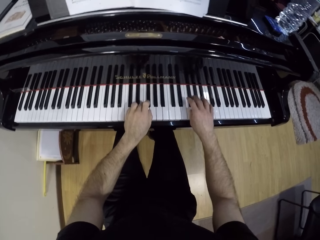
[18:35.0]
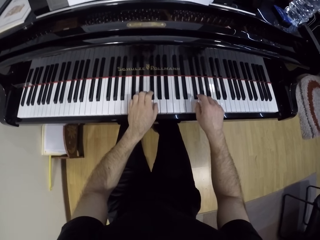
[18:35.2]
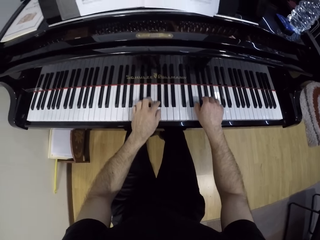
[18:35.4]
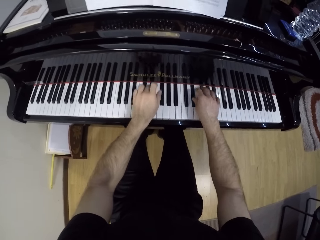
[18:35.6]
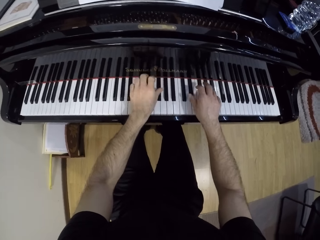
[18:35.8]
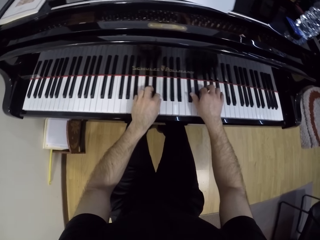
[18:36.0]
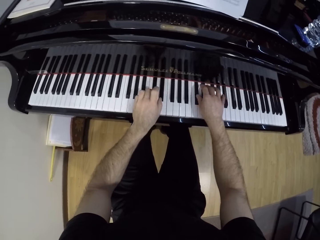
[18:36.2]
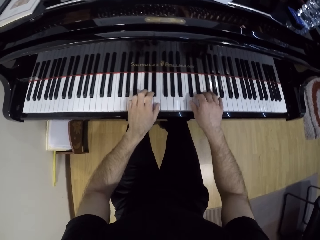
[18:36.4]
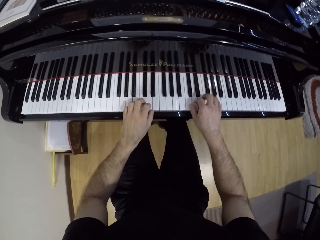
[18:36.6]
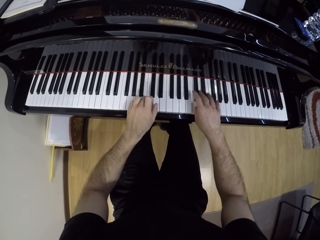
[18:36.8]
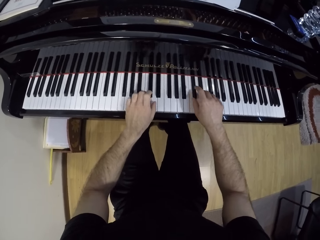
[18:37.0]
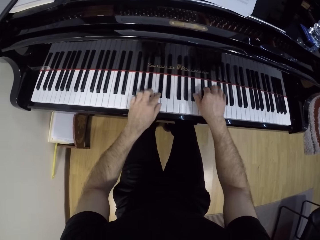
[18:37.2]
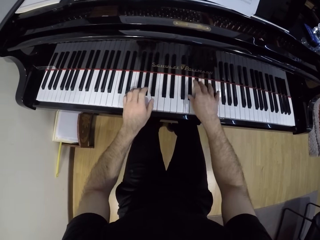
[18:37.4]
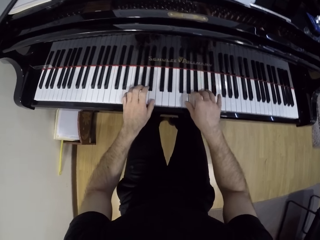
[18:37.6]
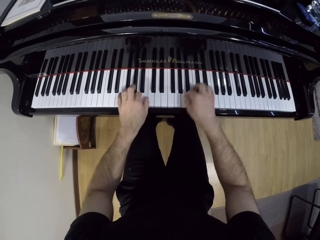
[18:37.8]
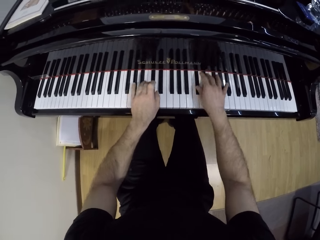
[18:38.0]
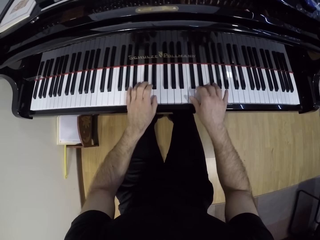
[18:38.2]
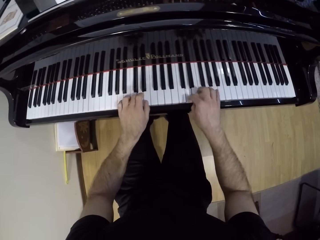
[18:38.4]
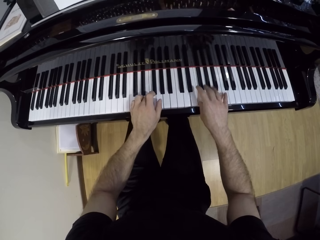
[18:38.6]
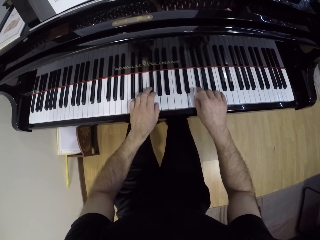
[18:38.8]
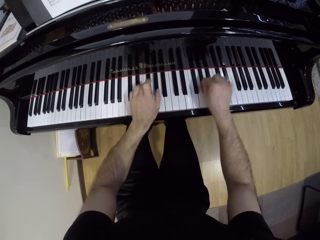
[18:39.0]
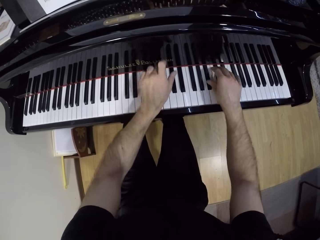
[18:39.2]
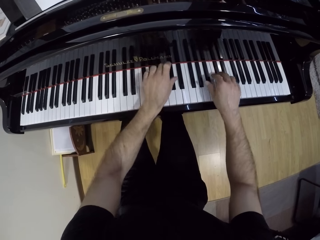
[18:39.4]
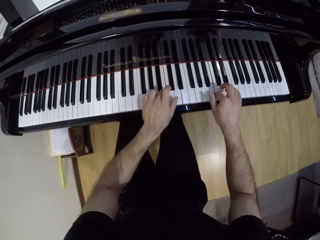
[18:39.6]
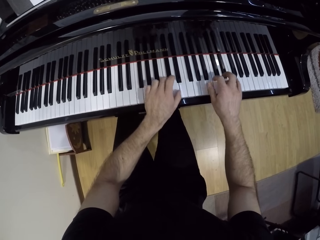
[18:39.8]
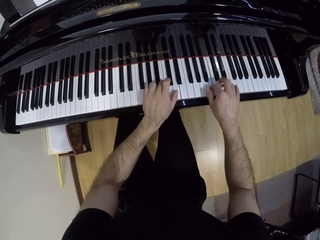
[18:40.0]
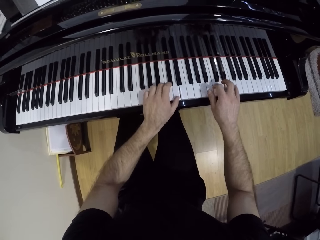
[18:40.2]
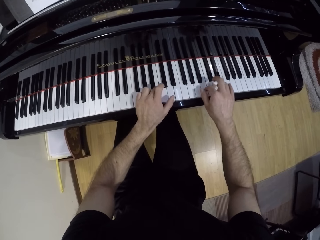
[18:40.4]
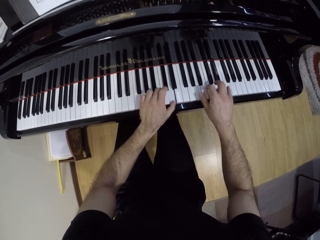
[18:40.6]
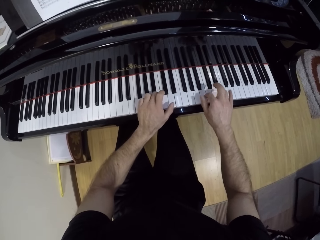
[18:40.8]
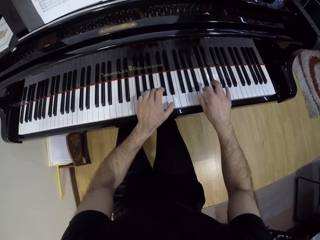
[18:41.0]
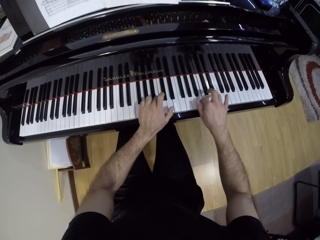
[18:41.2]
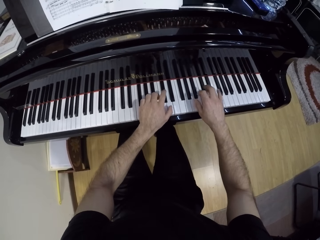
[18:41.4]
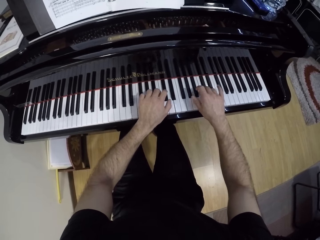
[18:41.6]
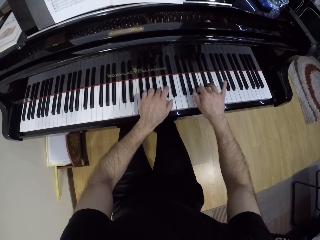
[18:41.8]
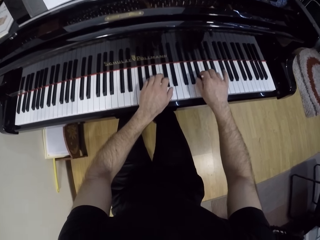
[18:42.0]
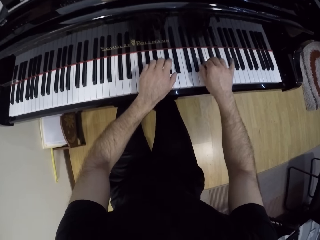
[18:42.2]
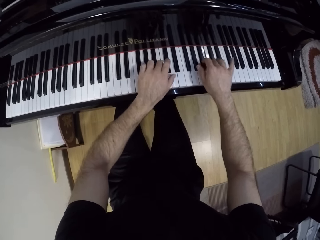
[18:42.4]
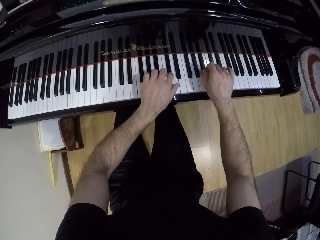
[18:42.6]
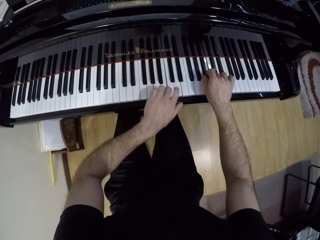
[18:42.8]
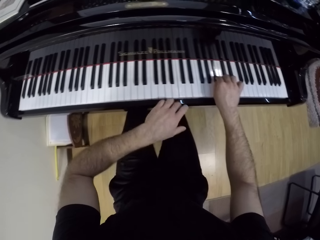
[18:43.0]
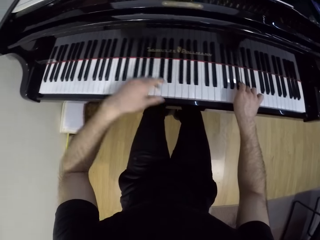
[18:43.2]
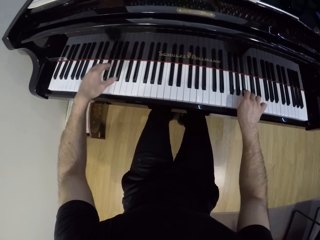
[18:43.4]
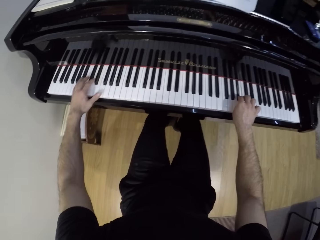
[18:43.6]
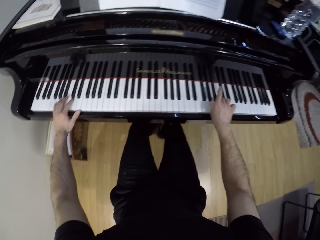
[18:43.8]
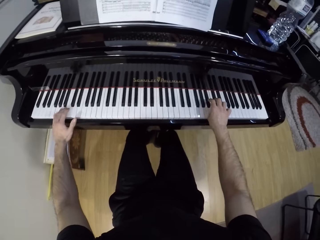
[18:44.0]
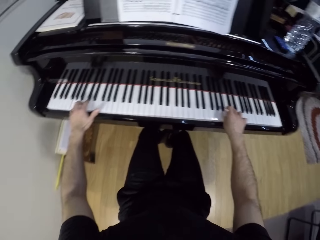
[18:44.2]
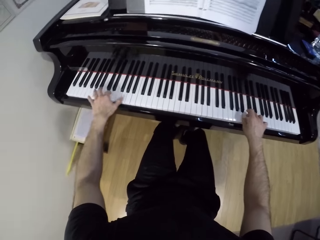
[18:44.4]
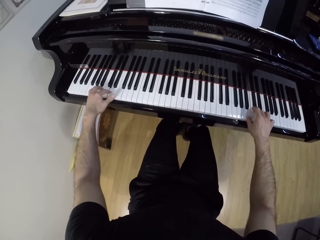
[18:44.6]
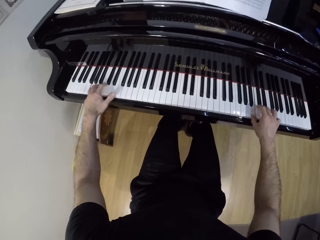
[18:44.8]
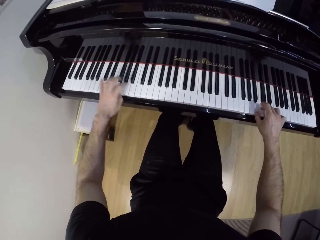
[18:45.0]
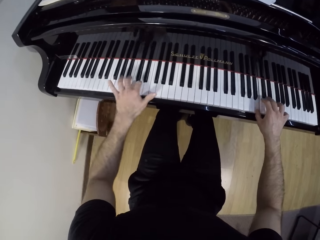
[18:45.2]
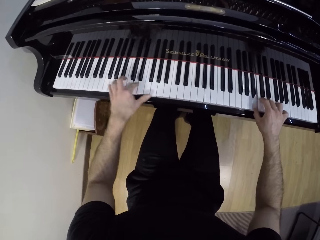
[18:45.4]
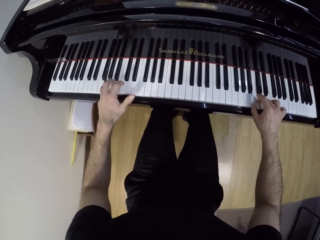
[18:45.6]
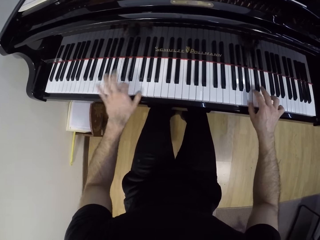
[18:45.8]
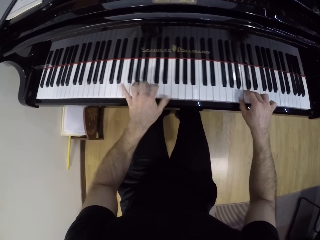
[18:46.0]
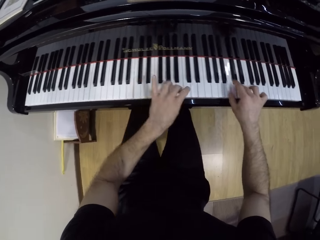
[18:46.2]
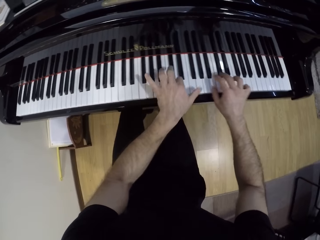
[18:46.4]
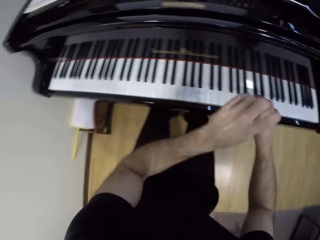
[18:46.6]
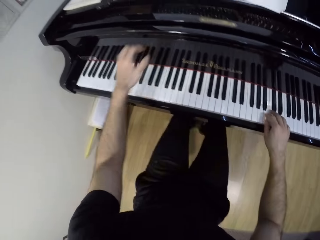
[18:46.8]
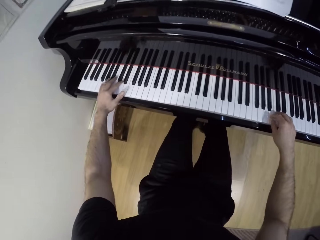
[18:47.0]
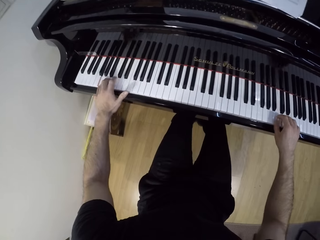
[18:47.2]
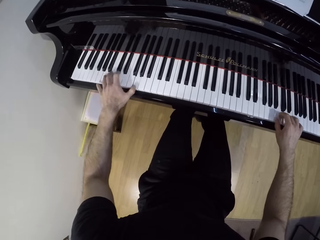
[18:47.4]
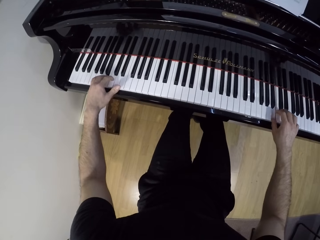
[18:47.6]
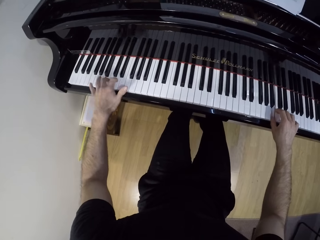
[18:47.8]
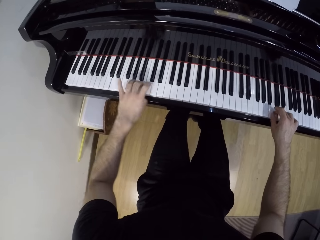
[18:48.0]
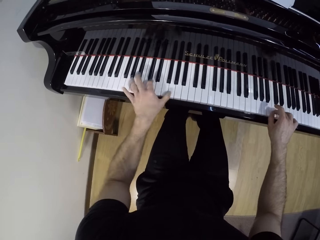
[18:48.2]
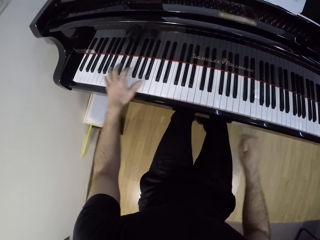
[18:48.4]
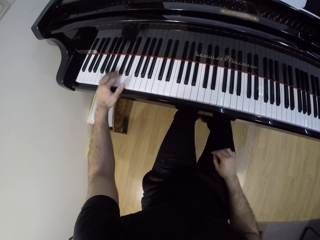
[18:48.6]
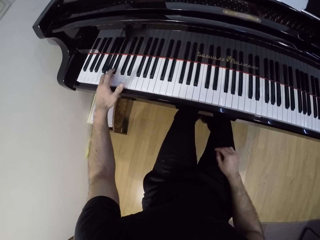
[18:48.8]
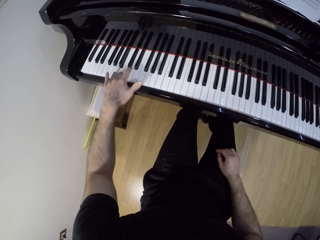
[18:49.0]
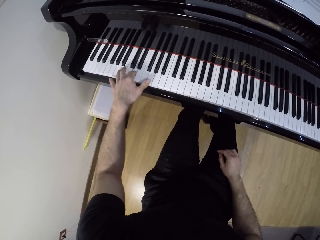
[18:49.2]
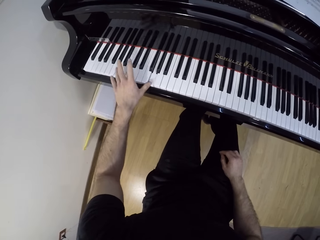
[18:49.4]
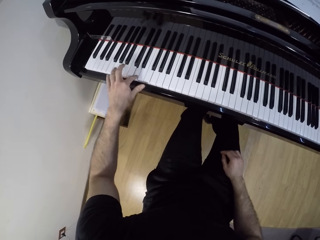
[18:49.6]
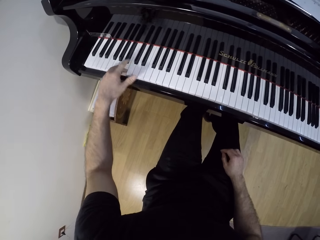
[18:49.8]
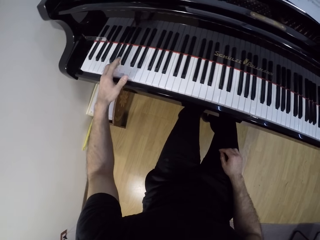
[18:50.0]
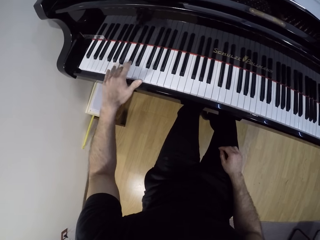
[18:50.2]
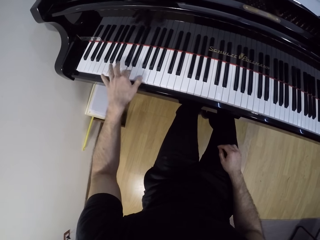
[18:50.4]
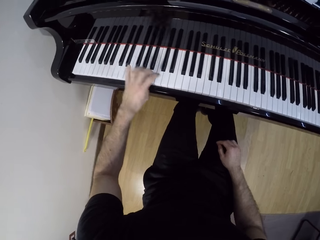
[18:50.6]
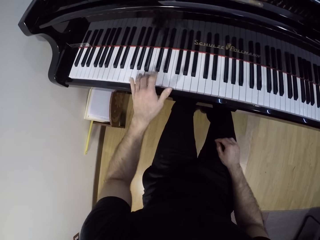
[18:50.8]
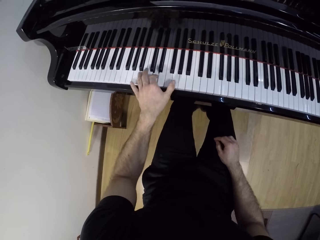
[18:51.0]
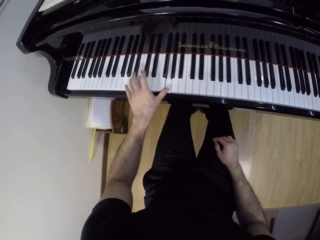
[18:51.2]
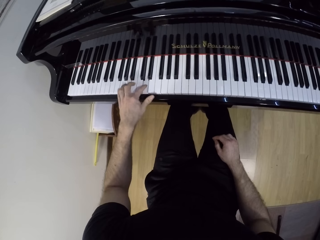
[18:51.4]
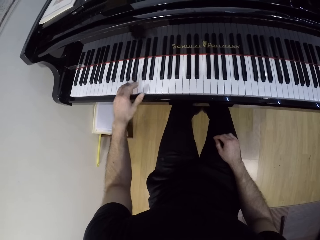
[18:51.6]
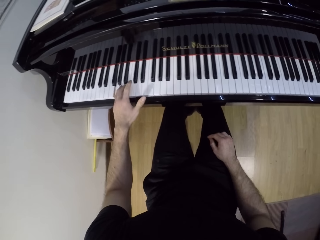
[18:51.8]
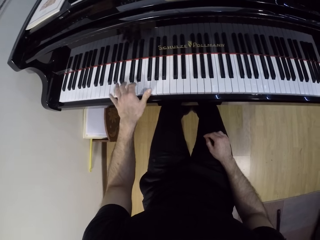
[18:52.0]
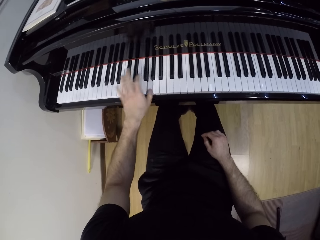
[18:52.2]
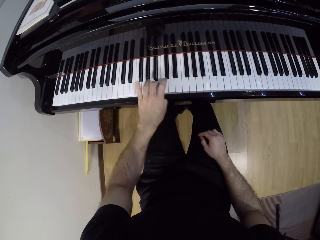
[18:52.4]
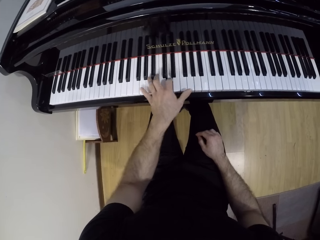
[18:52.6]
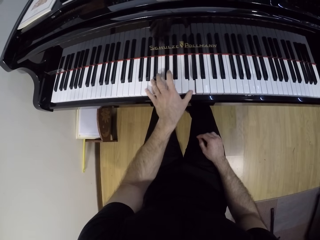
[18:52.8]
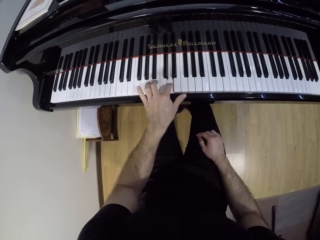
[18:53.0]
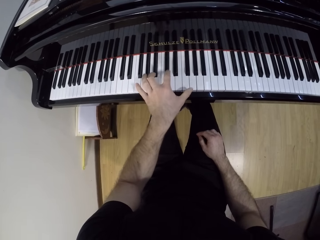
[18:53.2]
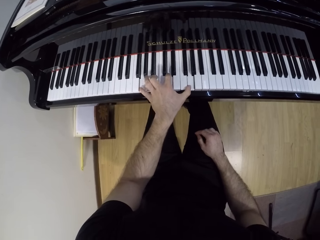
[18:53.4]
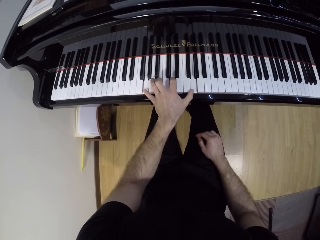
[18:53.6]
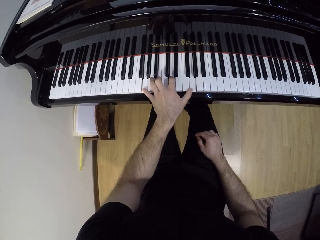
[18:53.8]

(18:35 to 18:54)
The camera wearer plays the grand piano with his left hand. He puts the right hand on the leg.

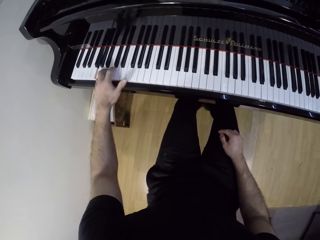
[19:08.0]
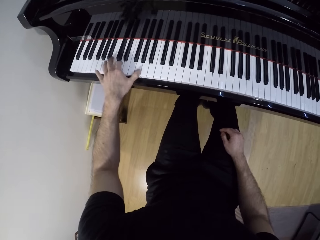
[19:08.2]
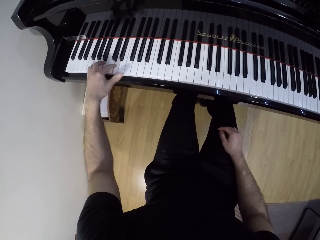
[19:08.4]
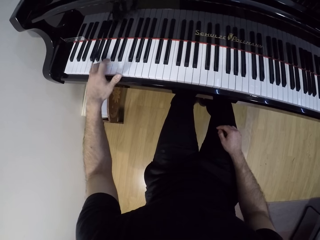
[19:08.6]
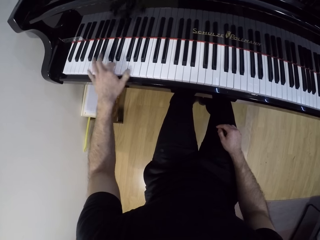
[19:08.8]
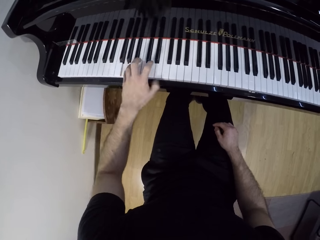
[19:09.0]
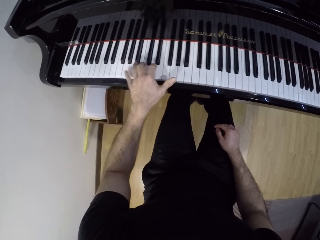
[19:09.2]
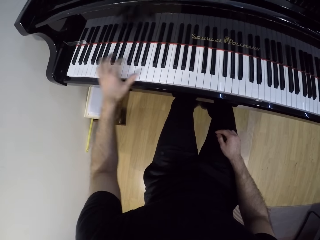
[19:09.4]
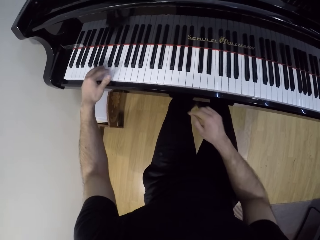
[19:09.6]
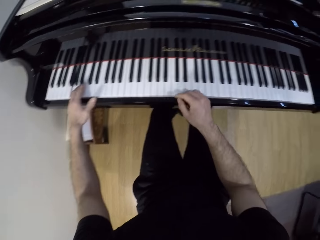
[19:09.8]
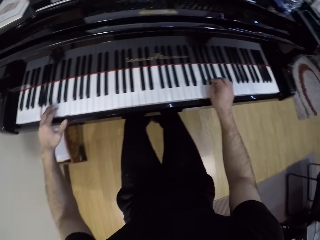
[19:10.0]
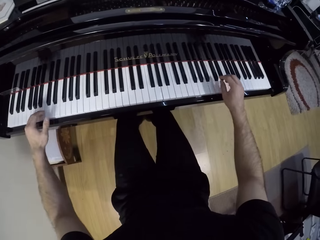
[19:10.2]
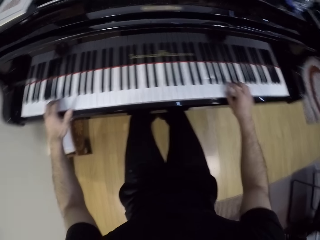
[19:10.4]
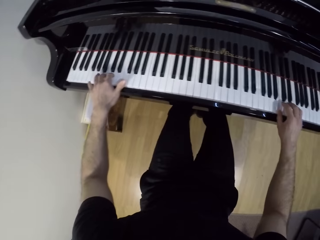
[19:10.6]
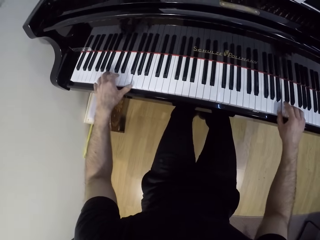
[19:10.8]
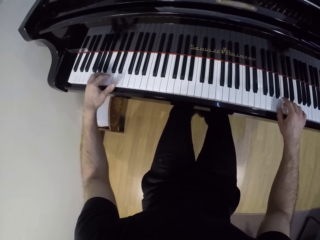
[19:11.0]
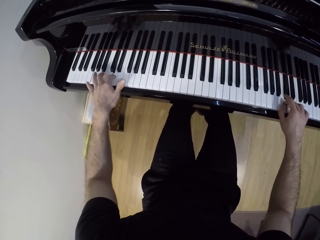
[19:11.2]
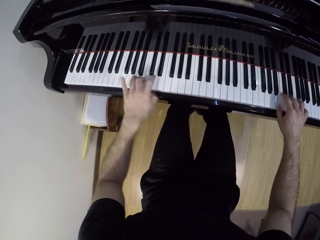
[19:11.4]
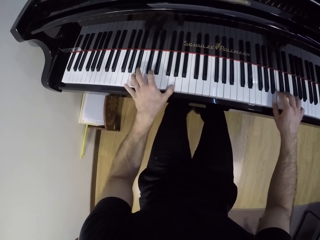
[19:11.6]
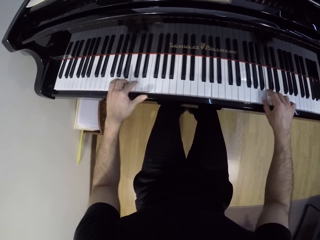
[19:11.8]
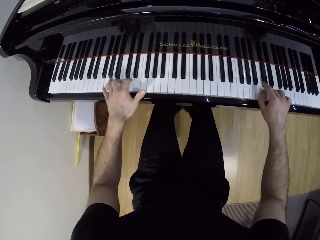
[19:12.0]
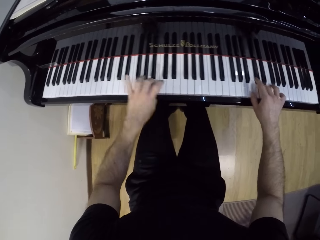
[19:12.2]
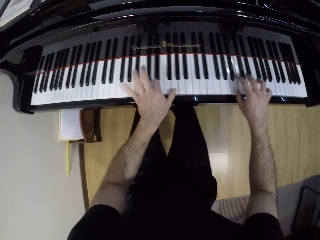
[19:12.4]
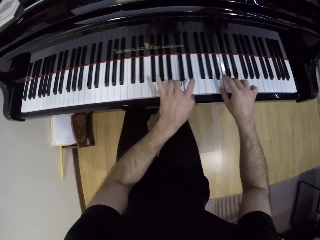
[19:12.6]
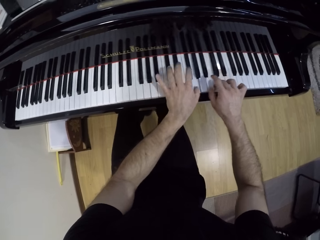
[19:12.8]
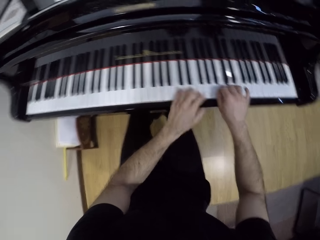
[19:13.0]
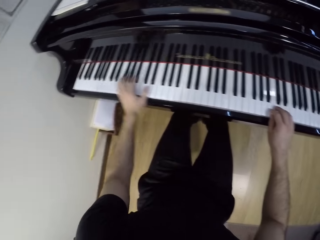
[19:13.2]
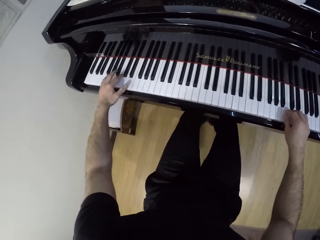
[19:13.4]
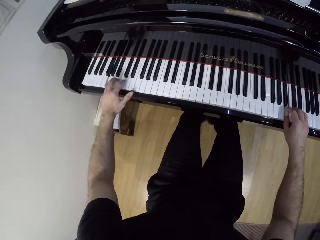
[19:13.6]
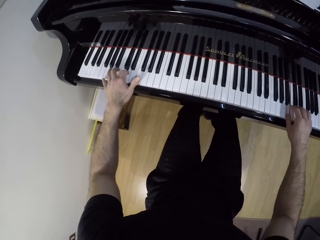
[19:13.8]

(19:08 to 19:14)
The camera wearer plays the grand piano with both hands.
